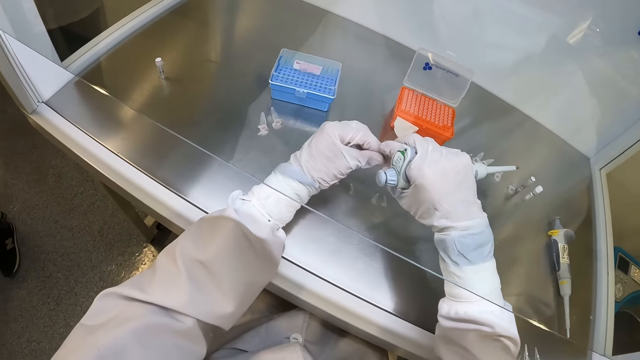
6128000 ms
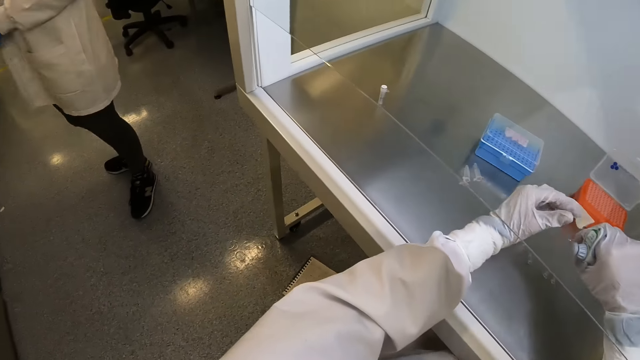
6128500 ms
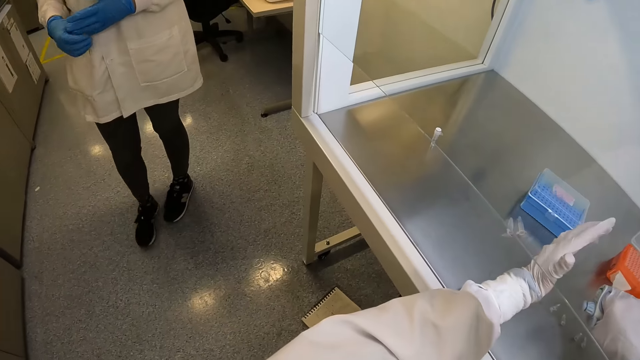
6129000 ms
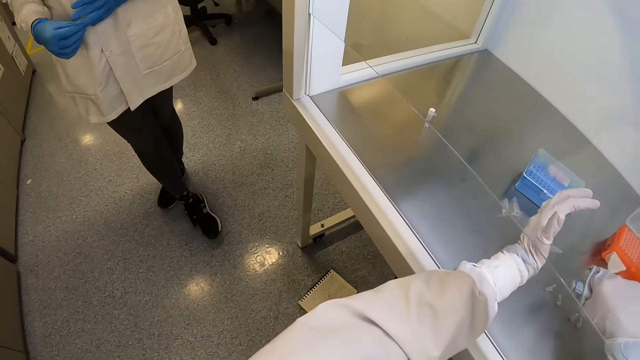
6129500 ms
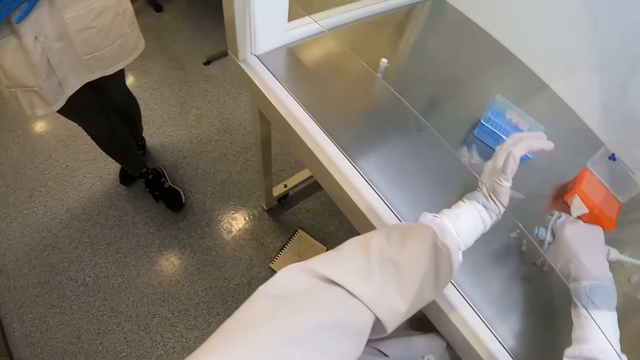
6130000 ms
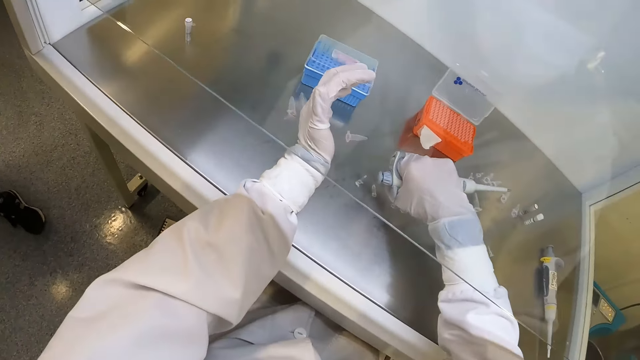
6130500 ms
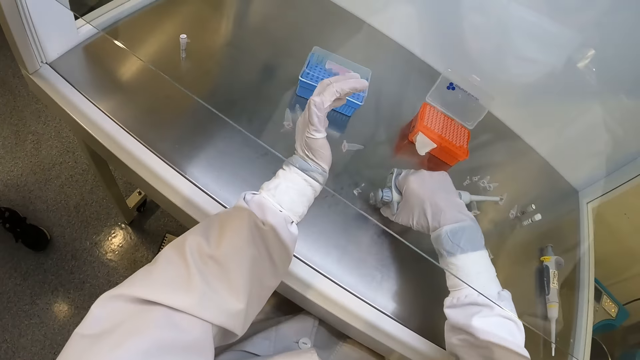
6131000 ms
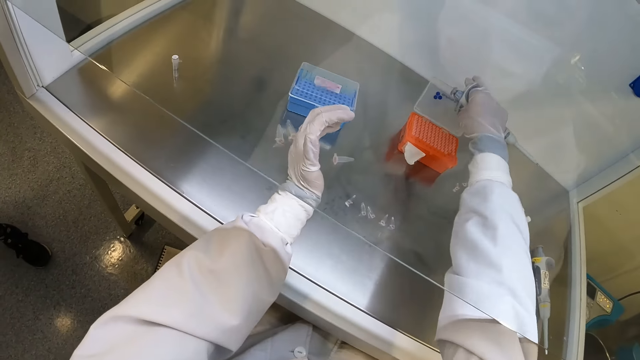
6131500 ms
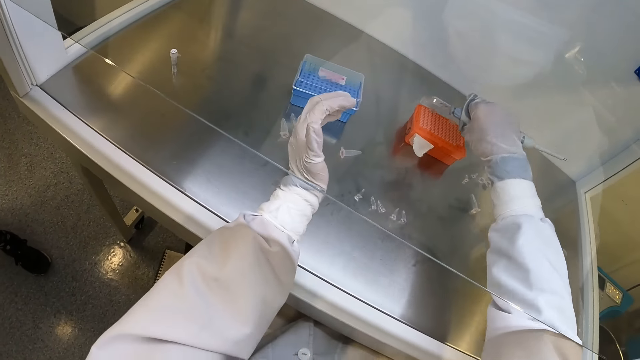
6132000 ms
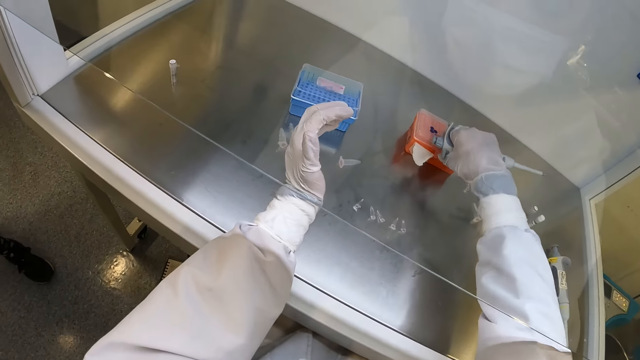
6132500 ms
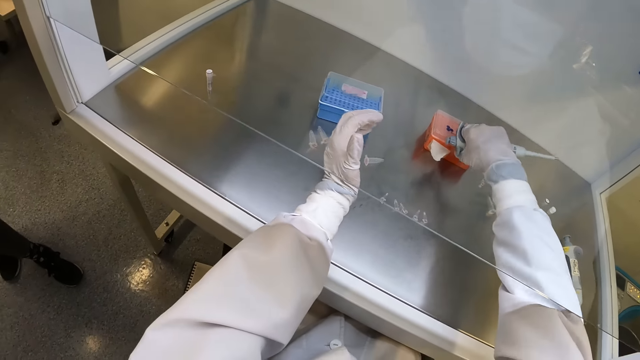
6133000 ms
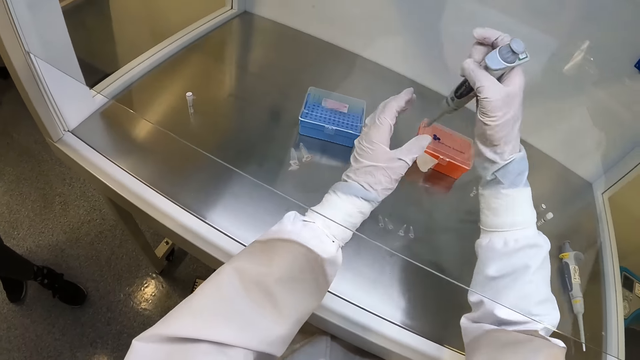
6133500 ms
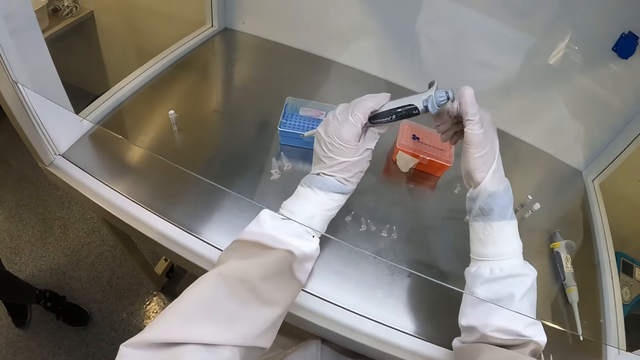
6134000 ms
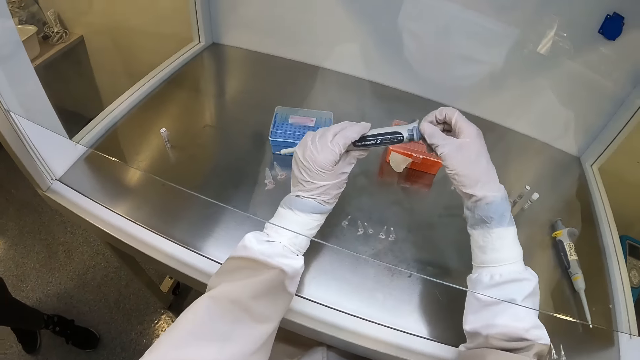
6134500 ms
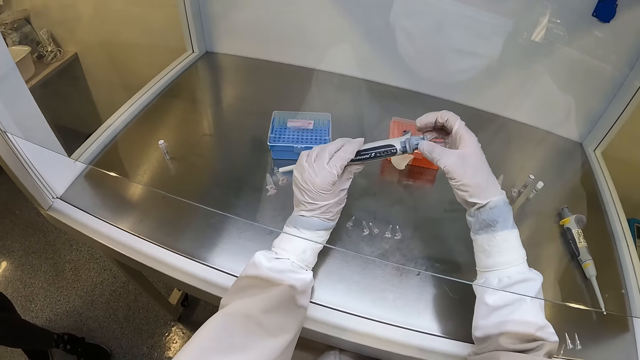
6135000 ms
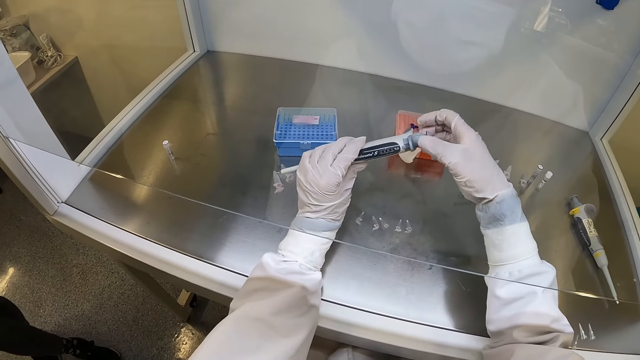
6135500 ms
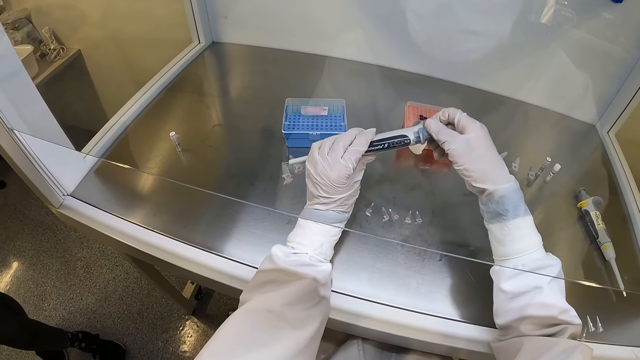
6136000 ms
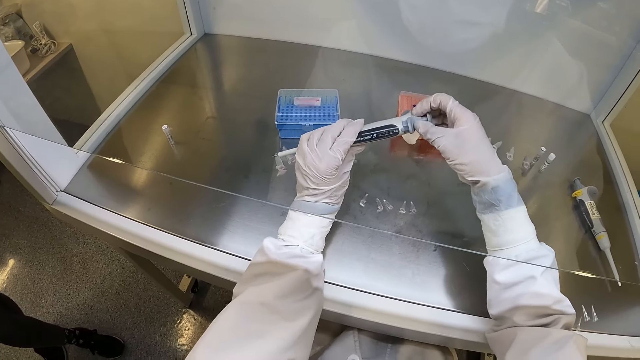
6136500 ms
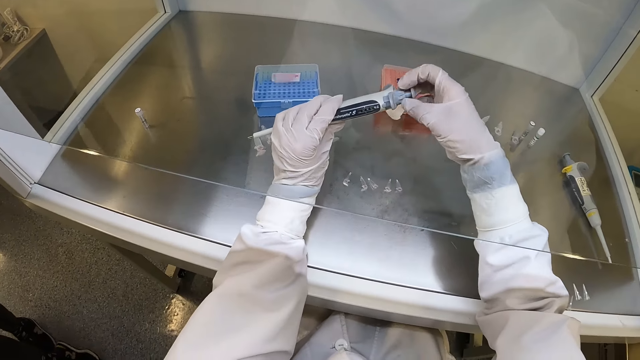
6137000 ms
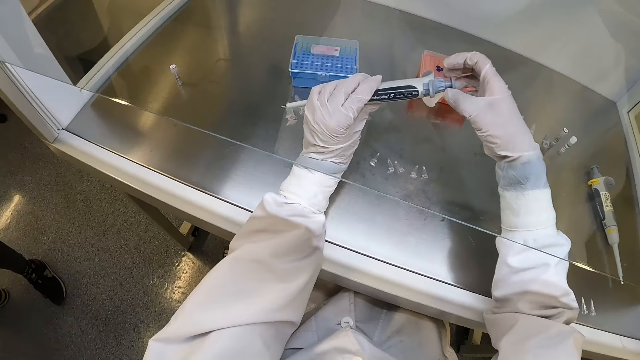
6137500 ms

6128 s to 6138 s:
The camera wearer closes the tube with his right gloved hand. He passes the tube from his left gloved hand to right gloved hand. He interacts with a woman. He drops the tube on the table with his right gloved hand. The woman holds gloves on the right hand. The camera wearer closes the test tube rack or container of chemical with his right gloved hand. He passes the micro pipette from his right gloved hand to left gloved hand. He unscrews the micro pipette with his right gloved hand.

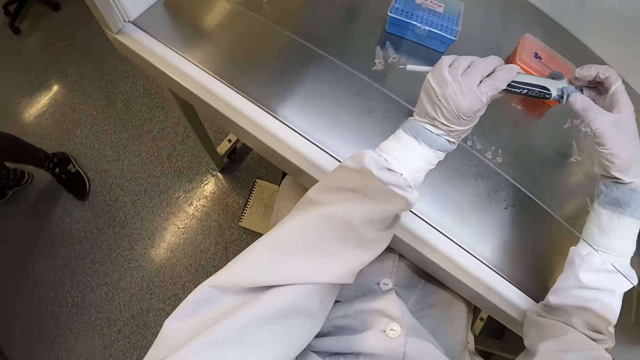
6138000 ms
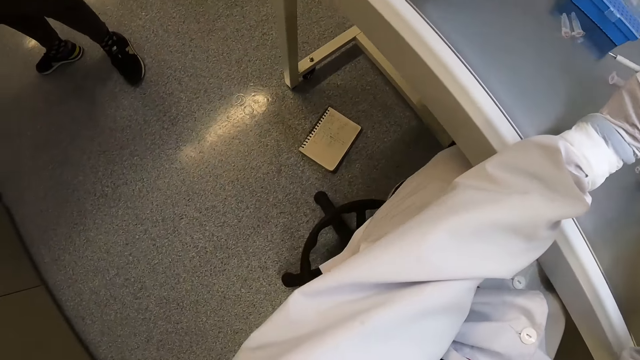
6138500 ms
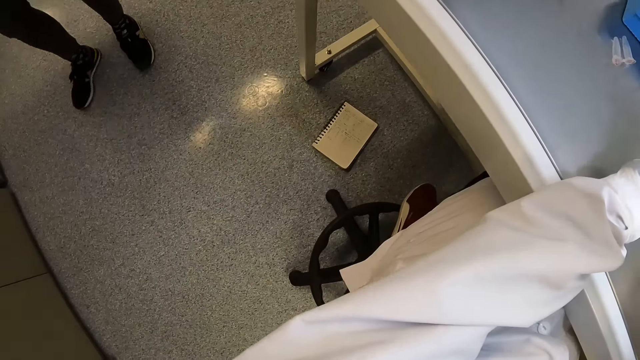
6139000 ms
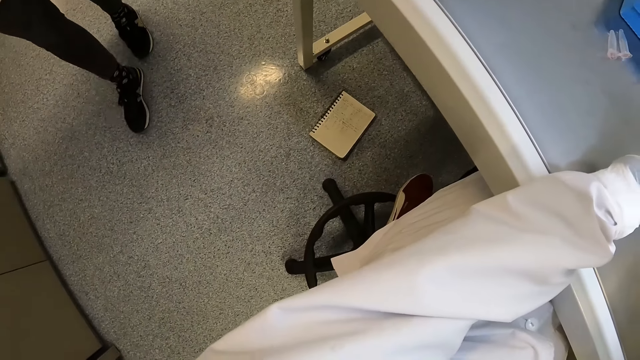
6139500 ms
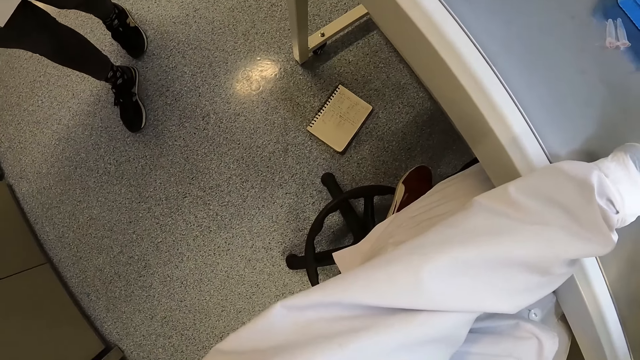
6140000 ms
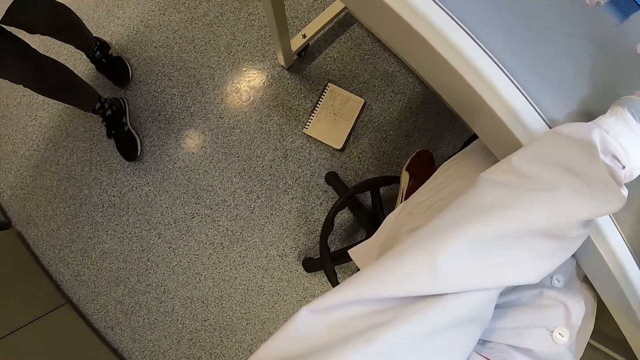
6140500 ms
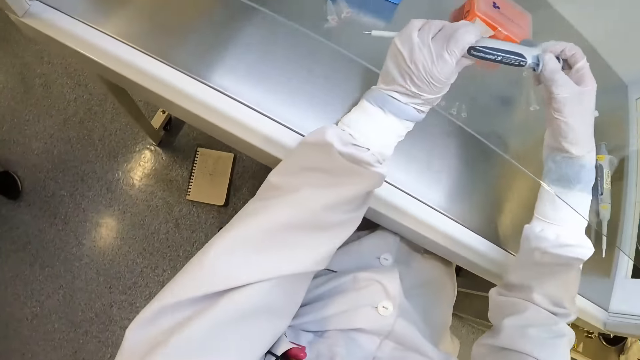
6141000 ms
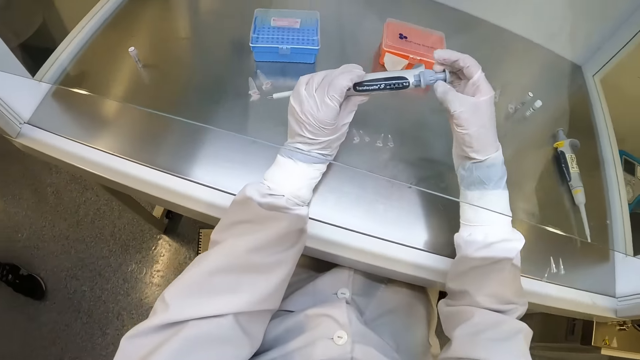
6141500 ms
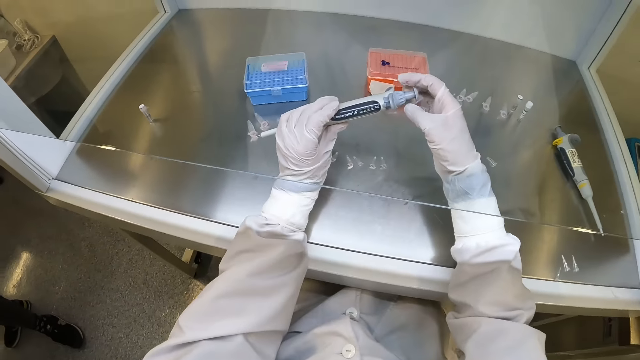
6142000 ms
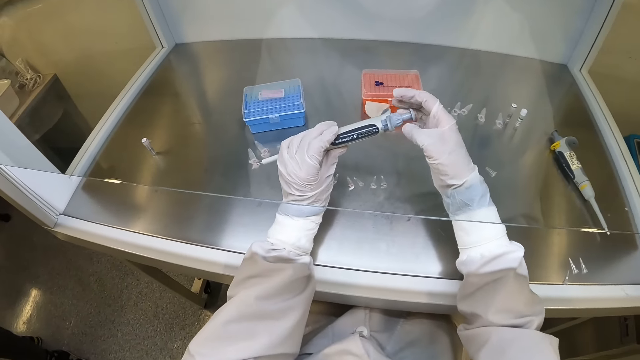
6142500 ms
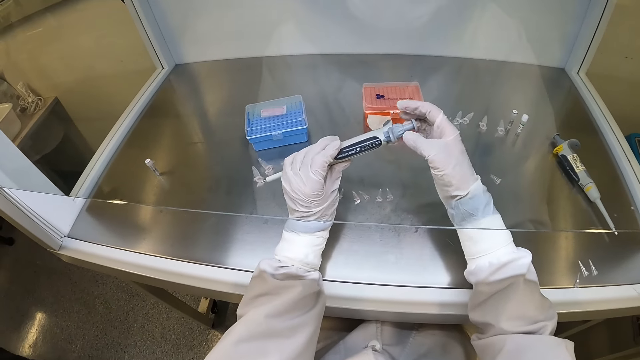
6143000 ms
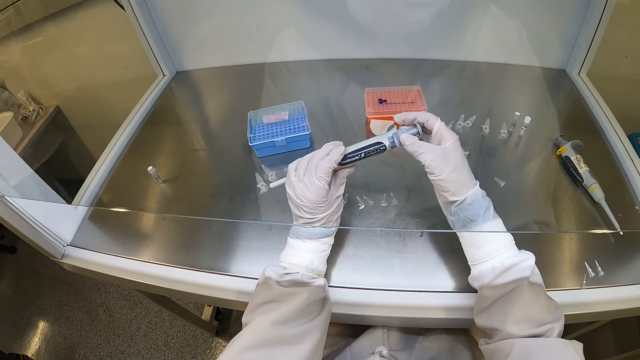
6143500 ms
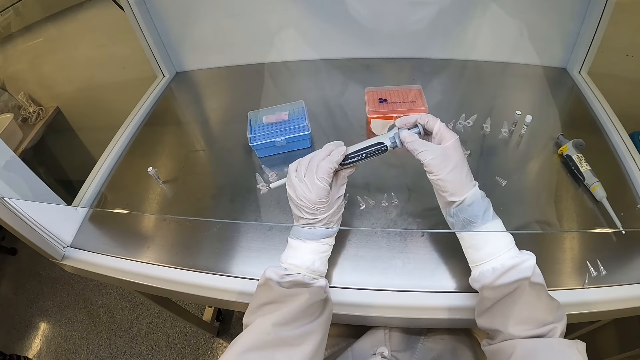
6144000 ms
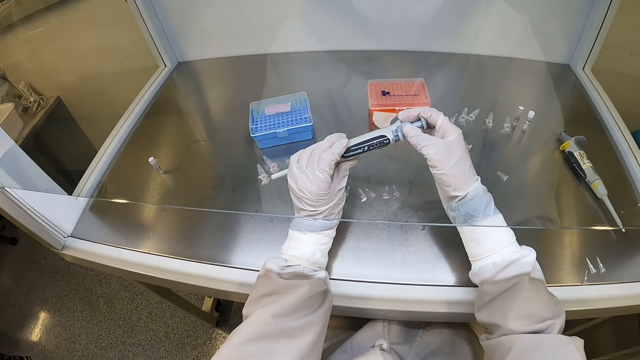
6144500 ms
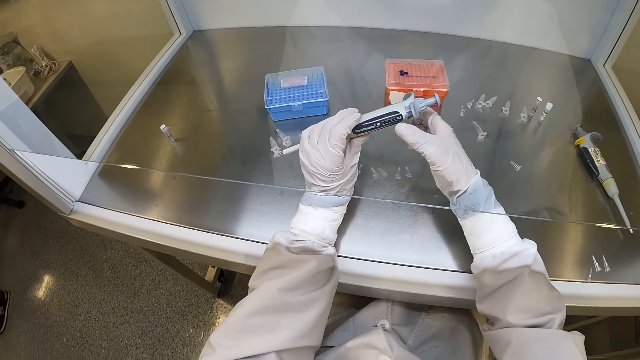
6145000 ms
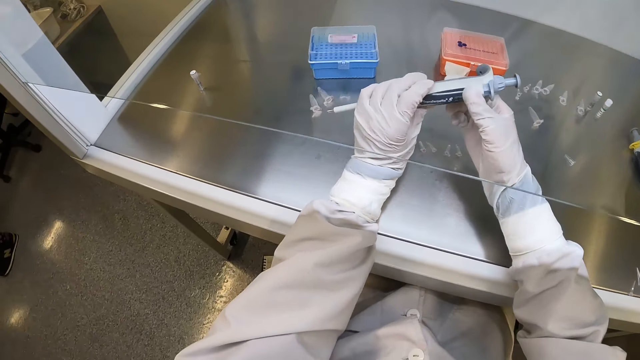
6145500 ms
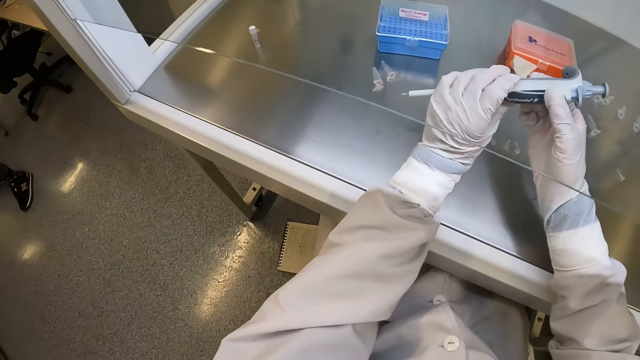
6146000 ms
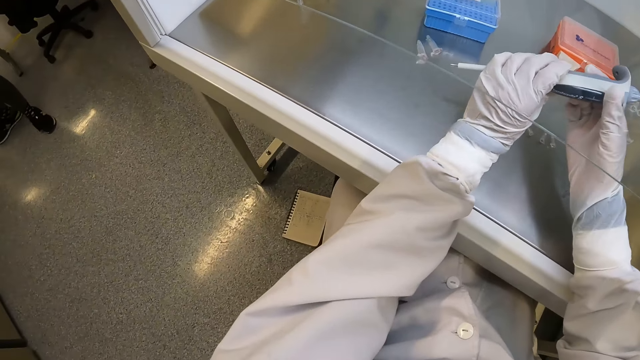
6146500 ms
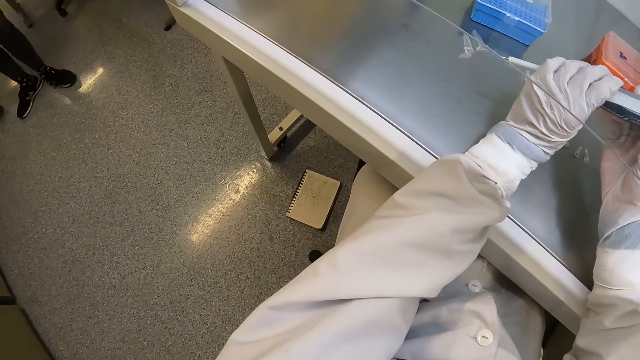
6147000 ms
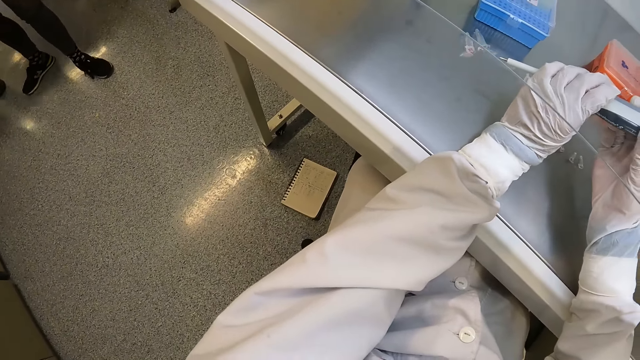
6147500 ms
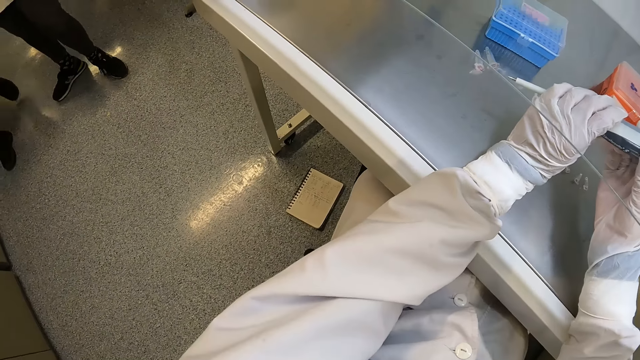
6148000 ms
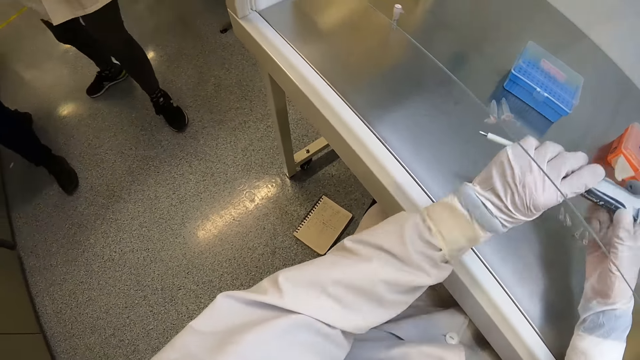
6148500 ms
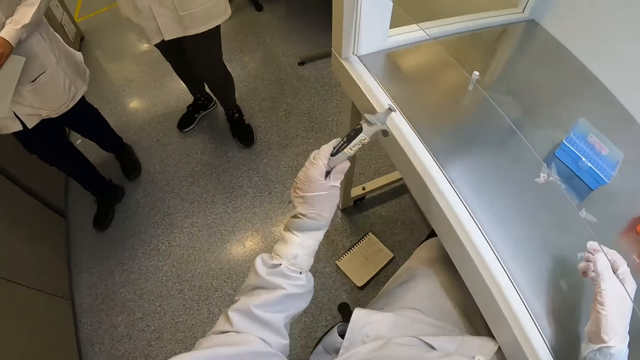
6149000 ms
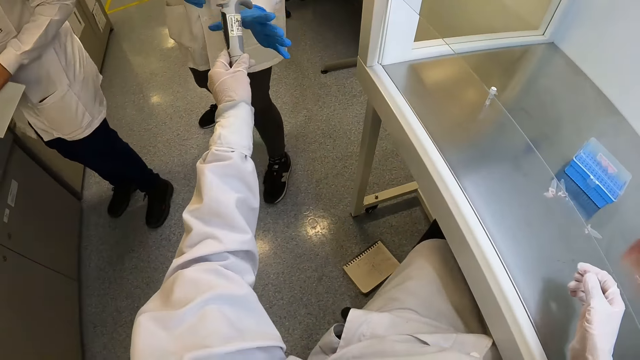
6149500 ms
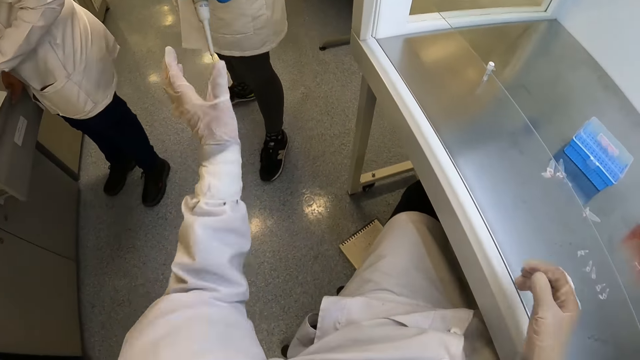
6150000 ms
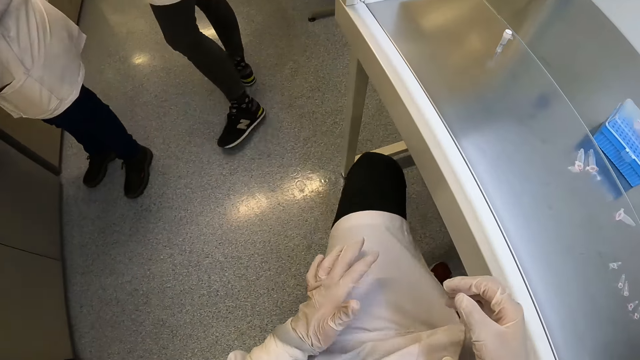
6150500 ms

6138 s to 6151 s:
The camera wearer looks at a woman. The woman moves in the room. The camera wearer closes the syringe or micro pipette. They hold the micro pipette with both gloved hands. A man walks in the room. The man walks past the camera wearer with a paper in his left gloved hand. The camera wearer passes the micro pipette to the woman.
